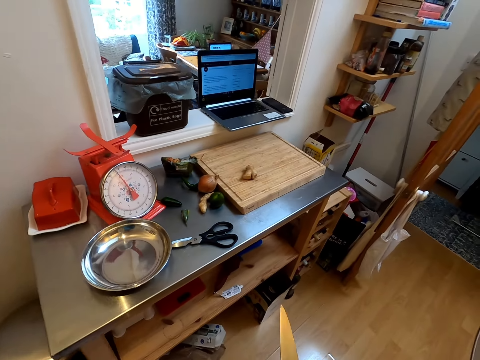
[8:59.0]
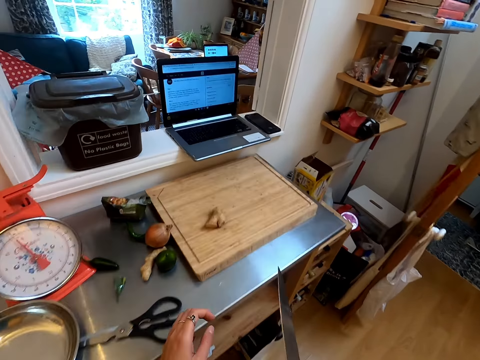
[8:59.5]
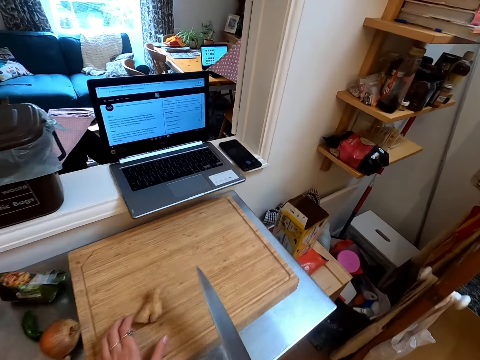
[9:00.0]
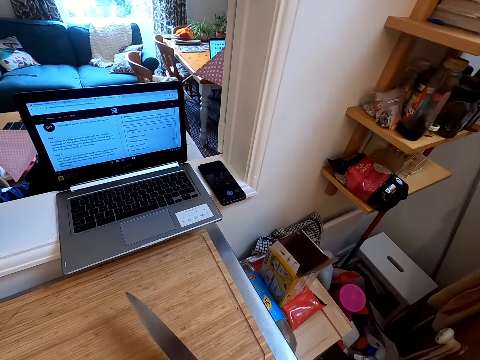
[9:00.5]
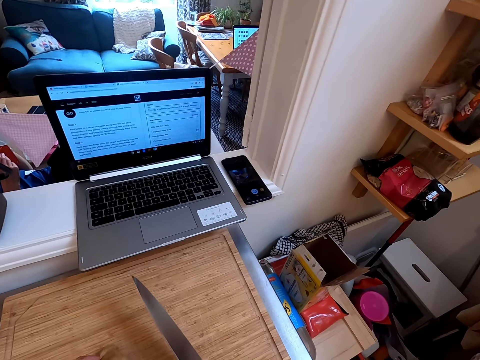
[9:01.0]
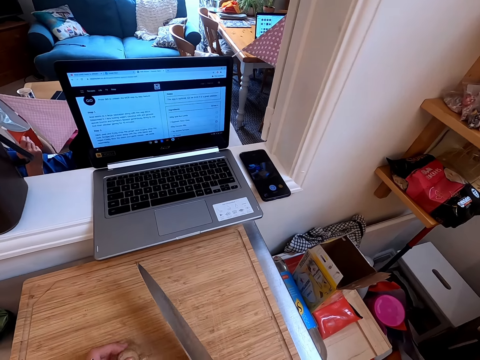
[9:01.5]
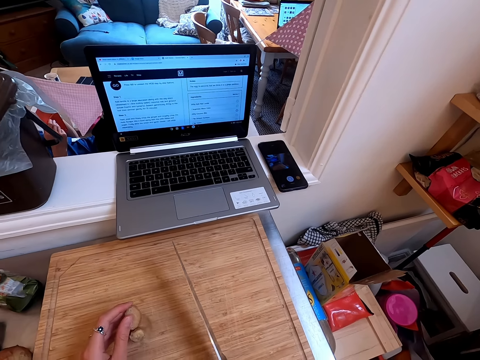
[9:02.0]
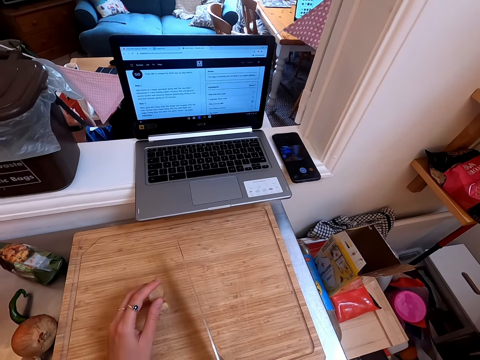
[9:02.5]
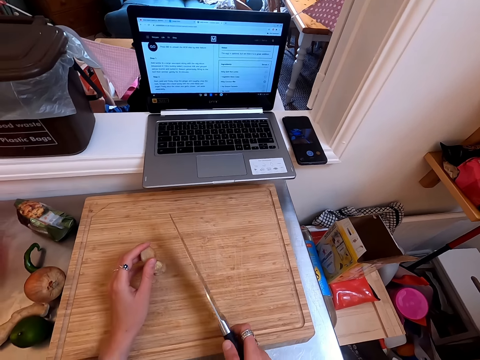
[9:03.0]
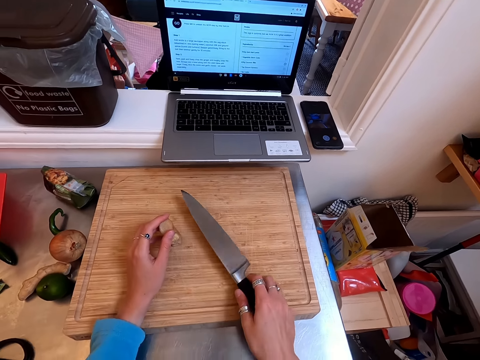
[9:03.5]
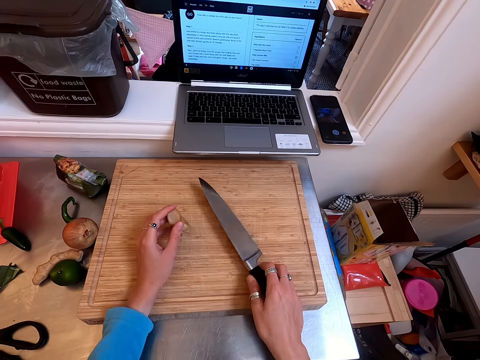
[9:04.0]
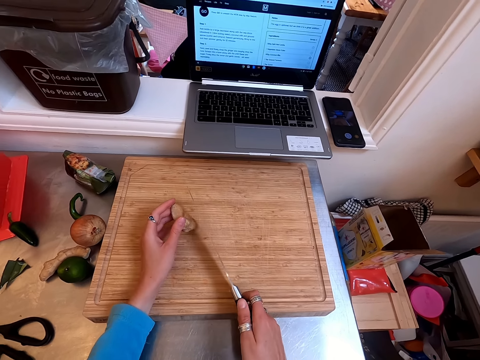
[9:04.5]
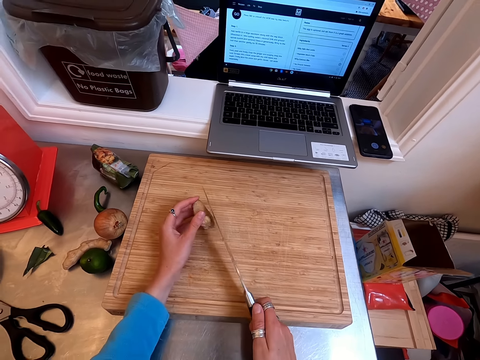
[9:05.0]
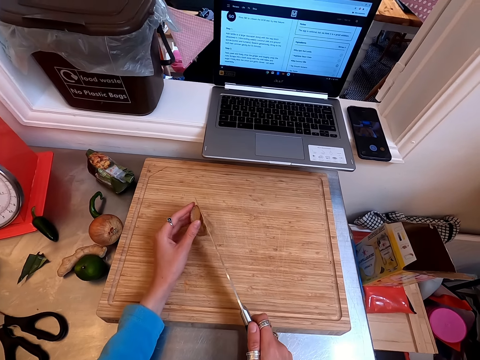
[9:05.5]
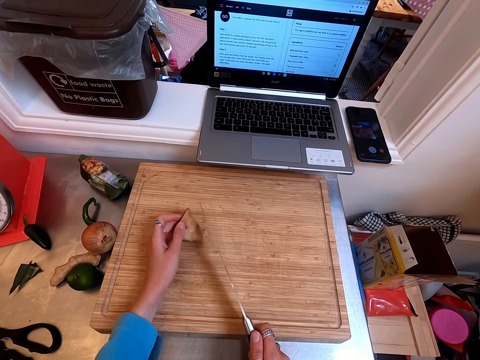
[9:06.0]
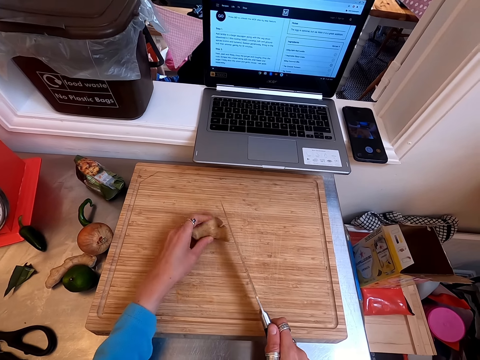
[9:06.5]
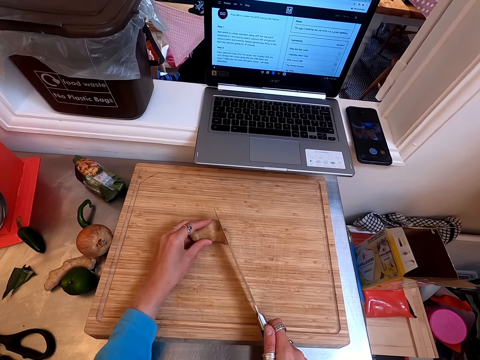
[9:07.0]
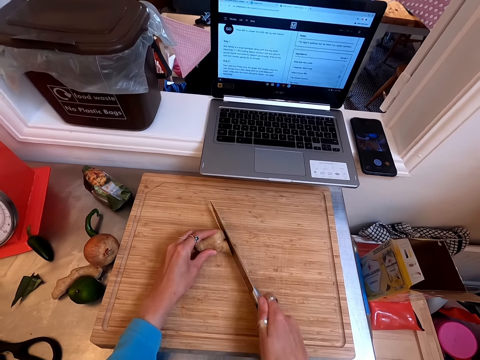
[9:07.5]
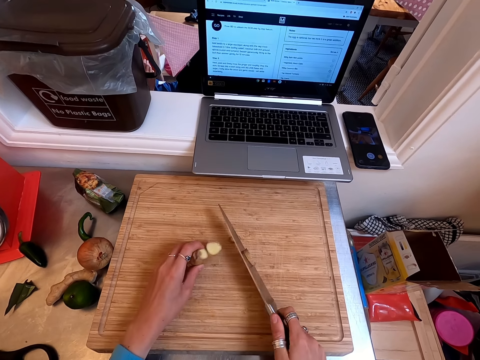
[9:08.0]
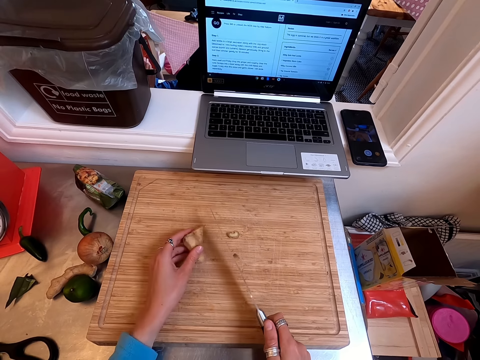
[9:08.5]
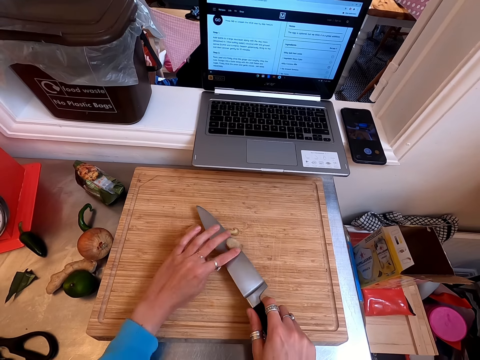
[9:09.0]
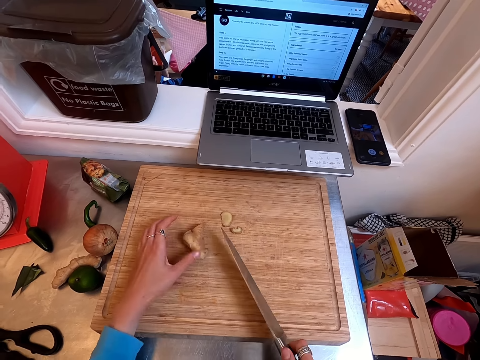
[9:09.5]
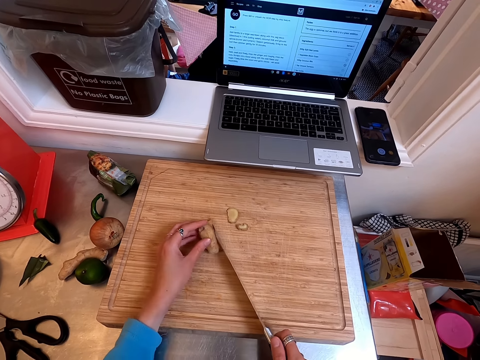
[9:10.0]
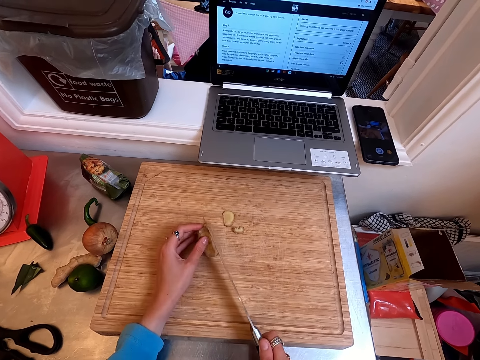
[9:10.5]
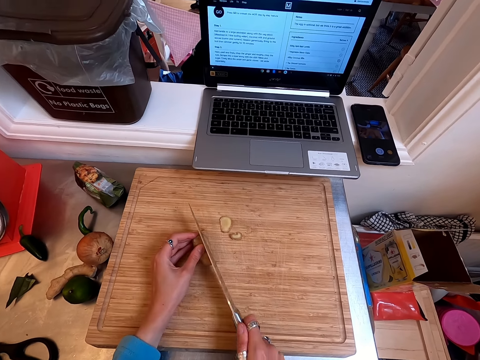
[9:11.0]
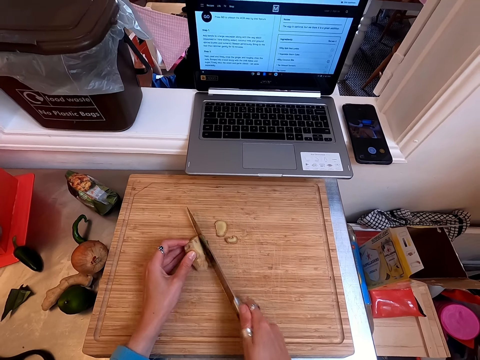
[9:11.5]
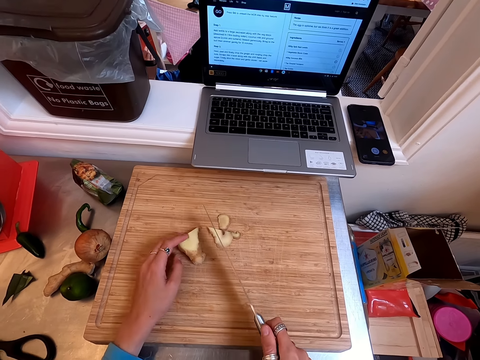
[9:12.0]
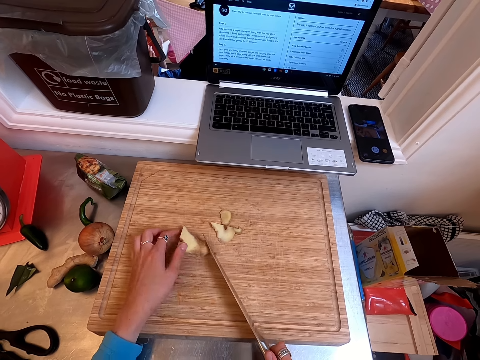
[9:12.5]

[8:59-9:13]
The camera wearer walks in the kitchen. They look at the laptop. They hold ginger. They cut the ginger with a knife. They peel the ginger with the knife.

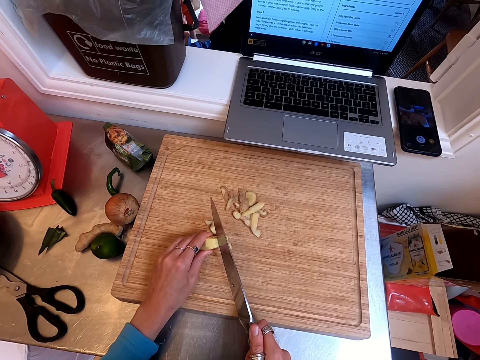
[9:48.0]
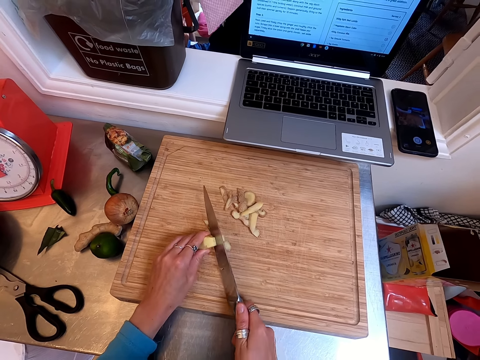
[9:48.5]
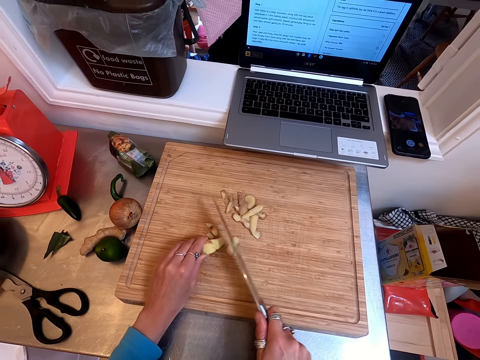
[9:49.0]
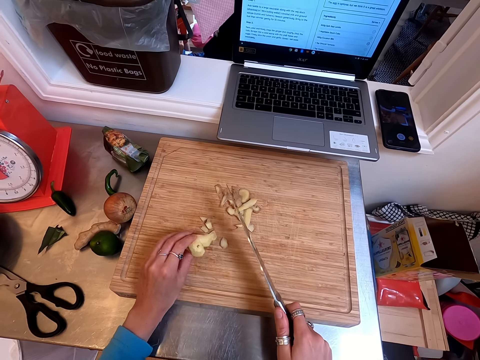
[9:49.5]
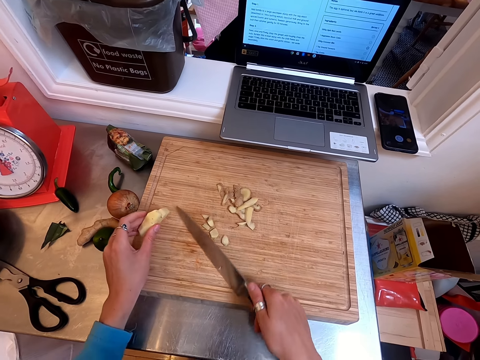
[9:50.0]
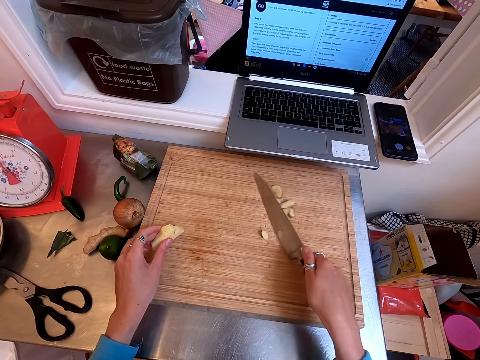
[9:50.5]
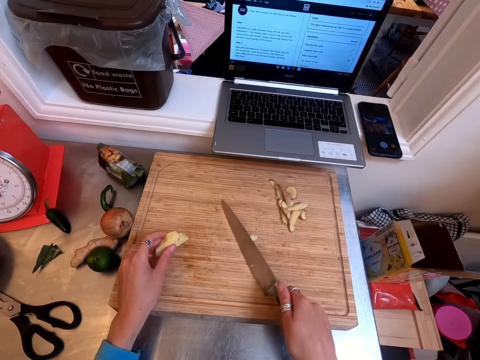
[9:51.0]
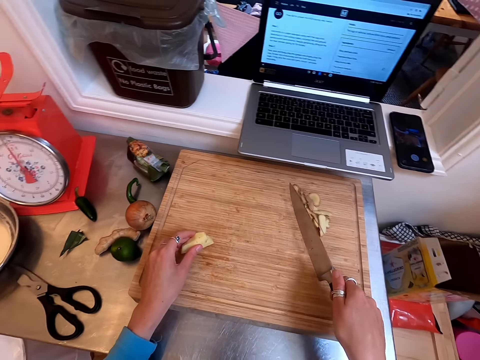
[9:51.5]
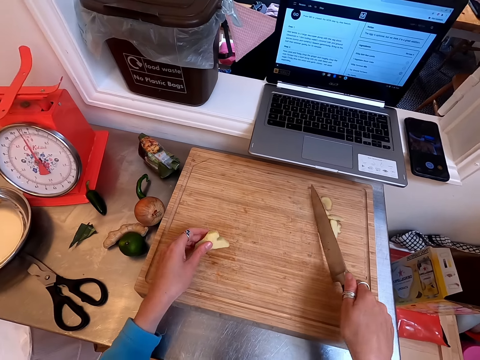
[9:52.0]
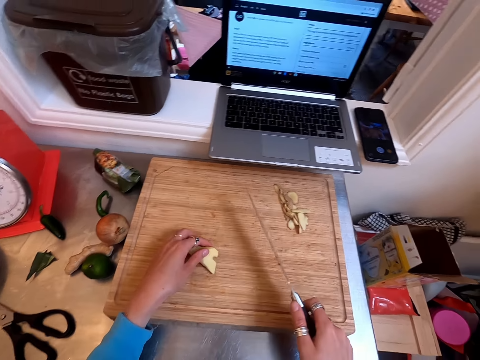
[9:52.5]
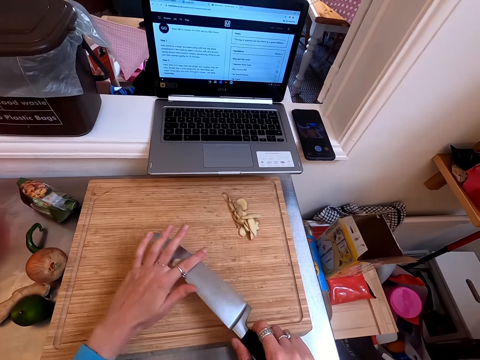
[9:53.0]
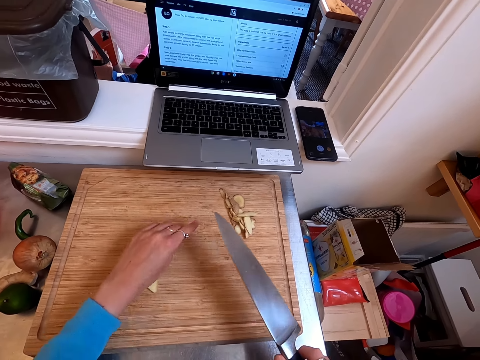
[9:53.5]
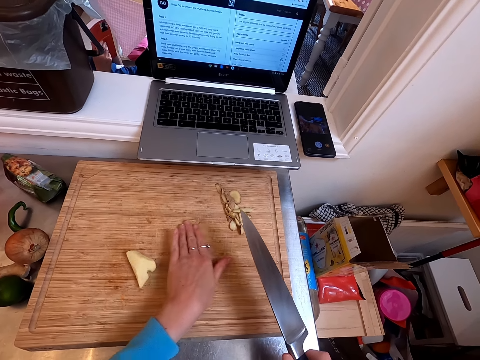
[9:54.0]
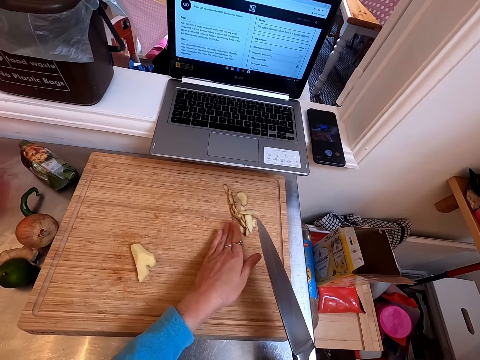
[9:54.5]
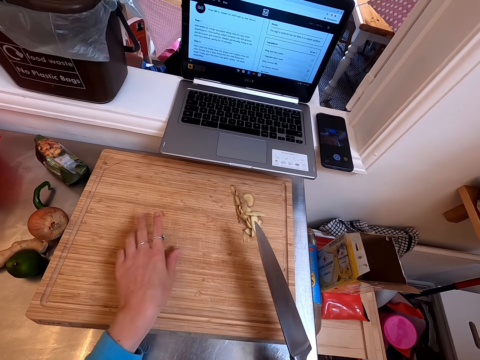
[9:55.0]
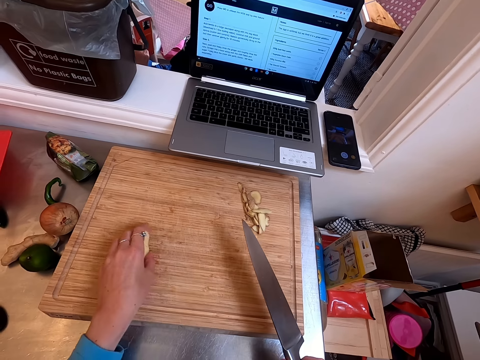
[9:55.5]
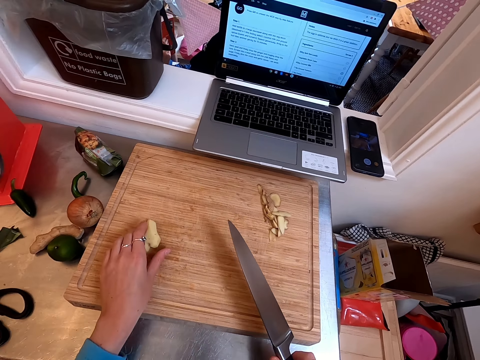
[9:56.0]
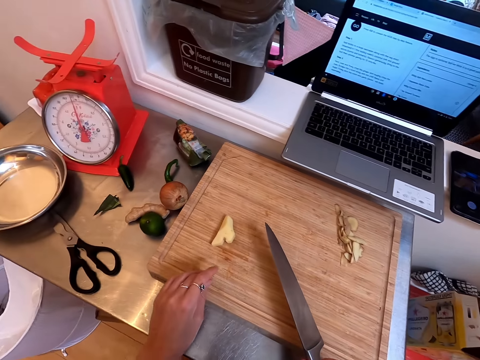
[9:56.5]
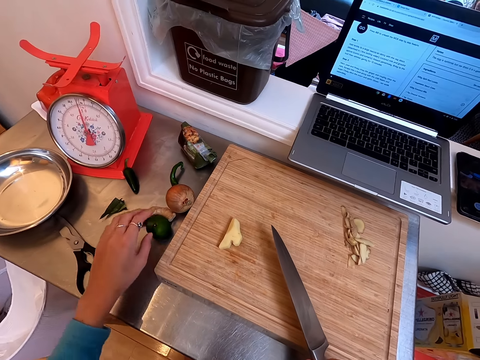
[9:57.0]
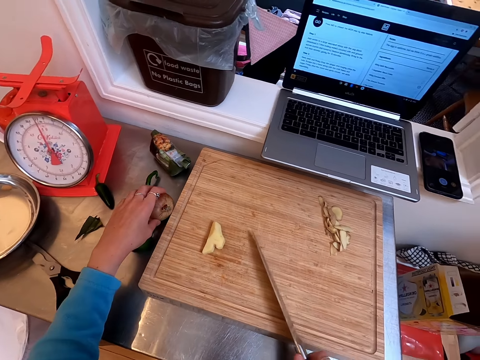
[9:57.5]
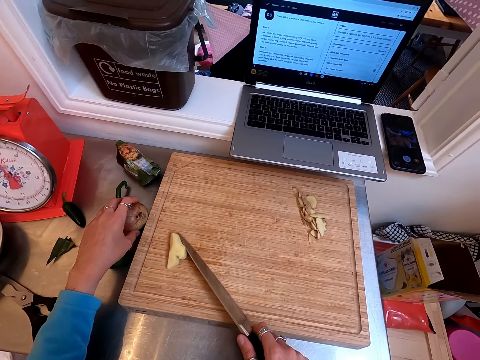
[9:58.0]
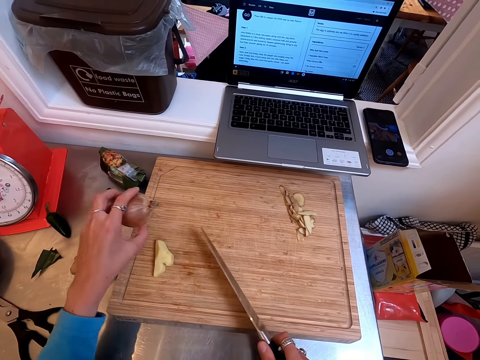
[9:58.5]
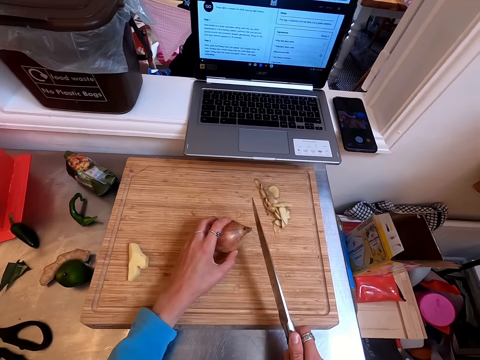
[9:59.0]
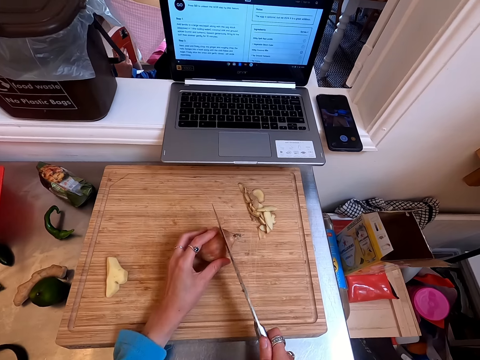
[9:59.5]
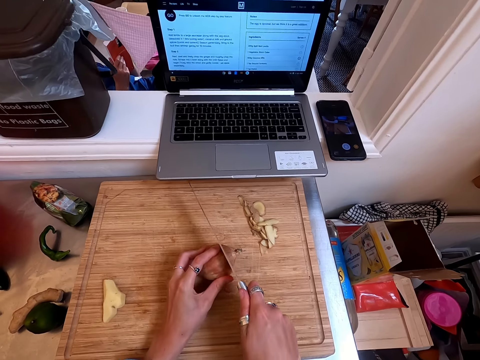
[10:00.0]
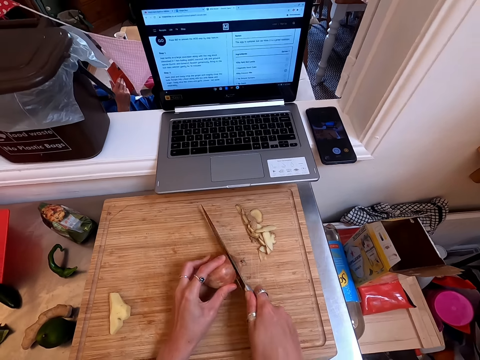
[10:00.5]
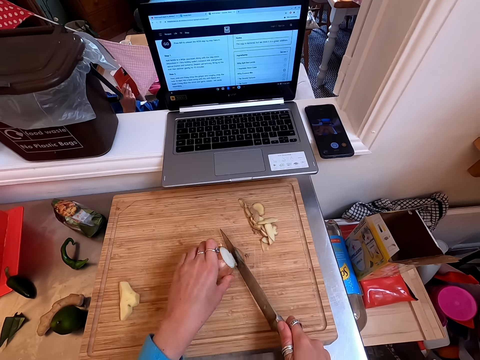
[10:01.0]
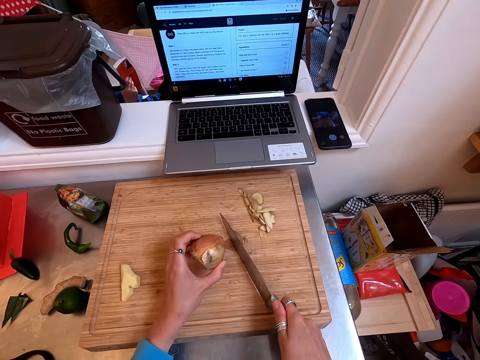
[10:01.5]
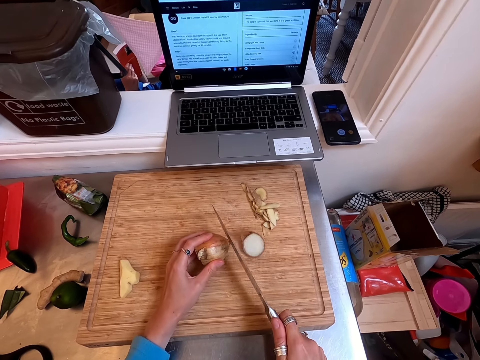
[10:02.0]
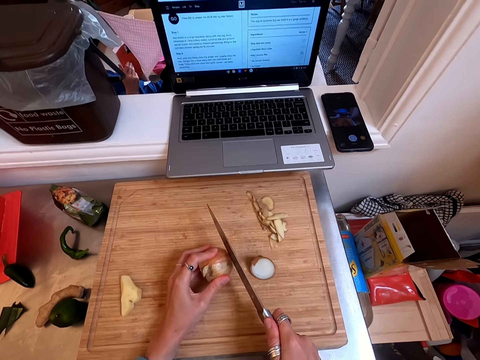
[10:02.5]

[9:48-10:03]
The camera wearer peels the ginger. They move the ginger peels aside. They pick up a sweet onion.
